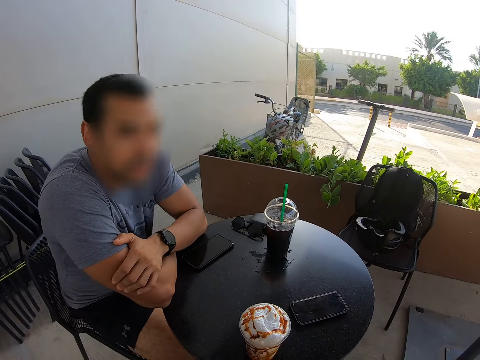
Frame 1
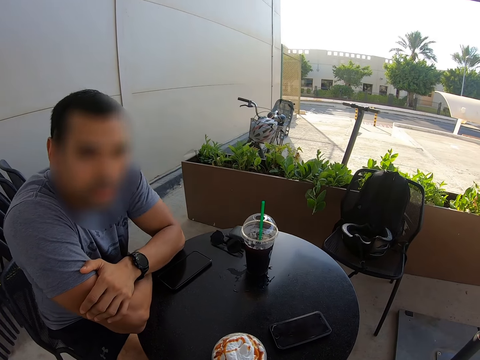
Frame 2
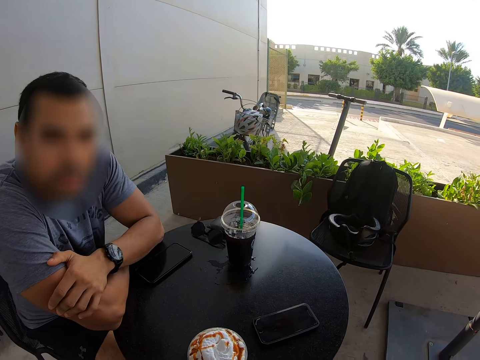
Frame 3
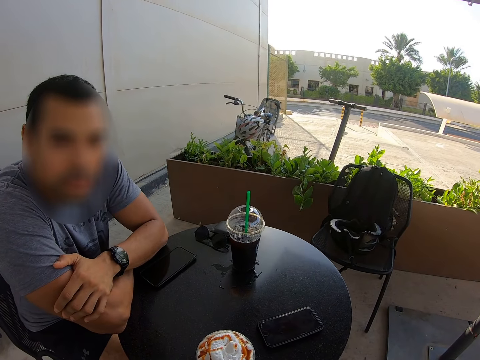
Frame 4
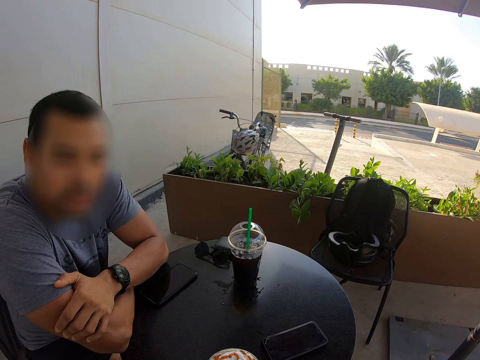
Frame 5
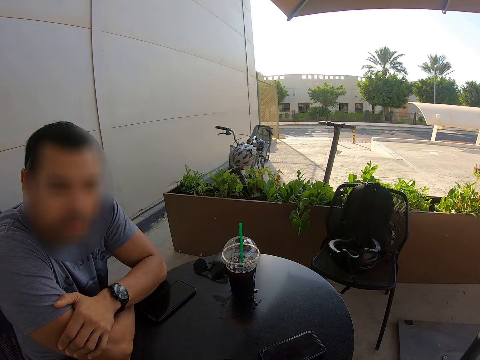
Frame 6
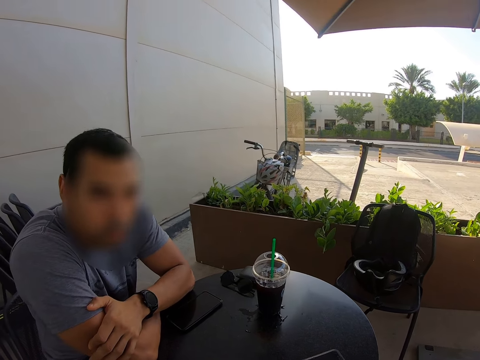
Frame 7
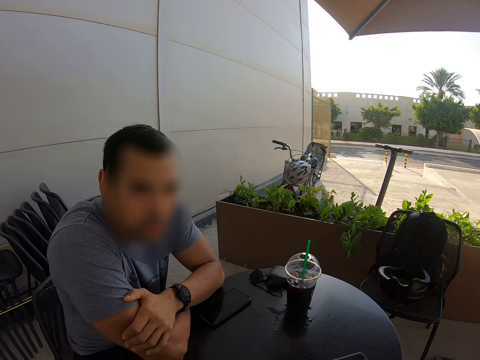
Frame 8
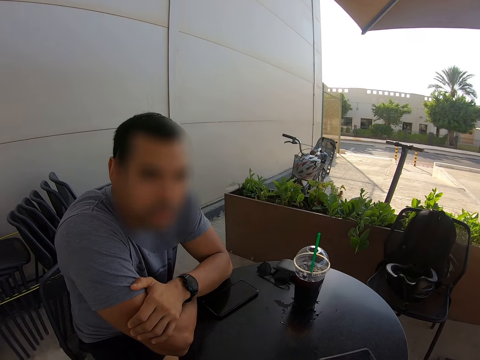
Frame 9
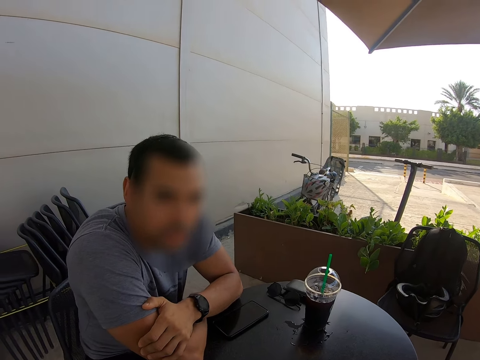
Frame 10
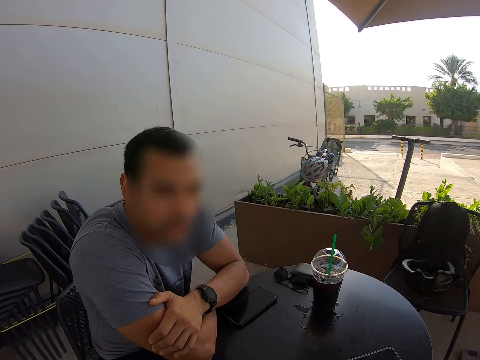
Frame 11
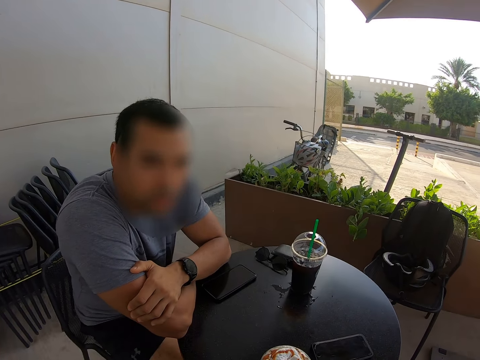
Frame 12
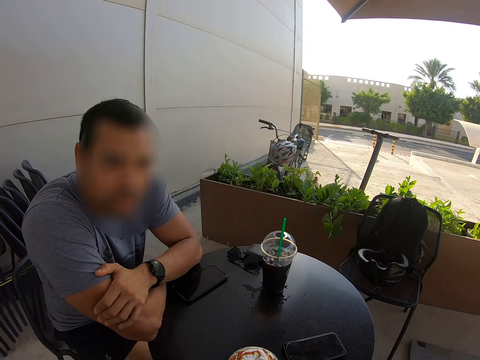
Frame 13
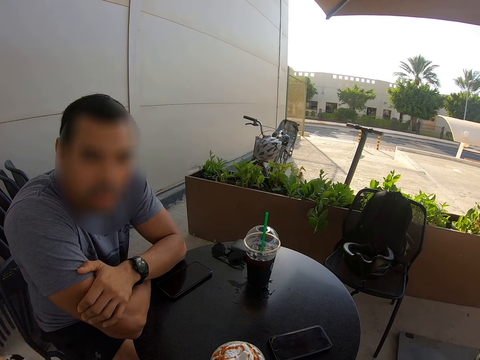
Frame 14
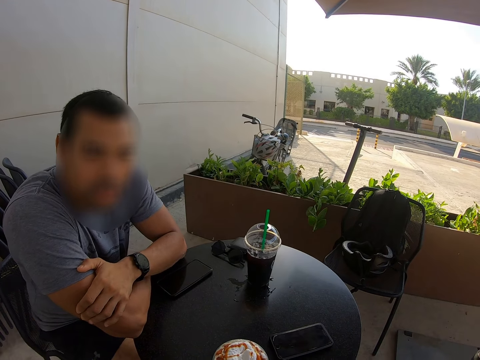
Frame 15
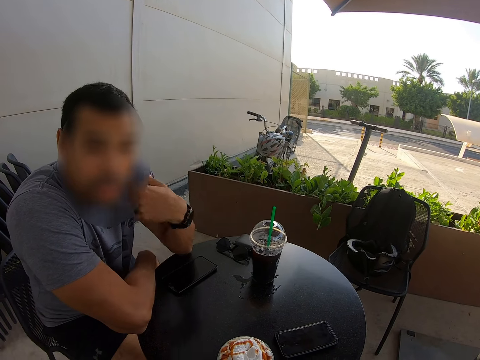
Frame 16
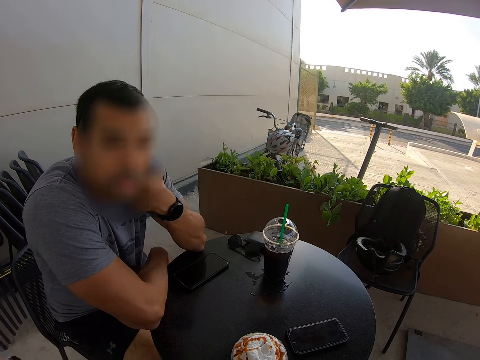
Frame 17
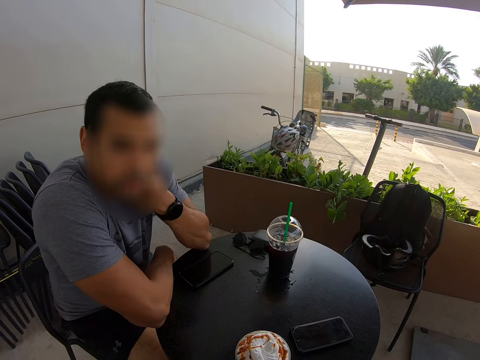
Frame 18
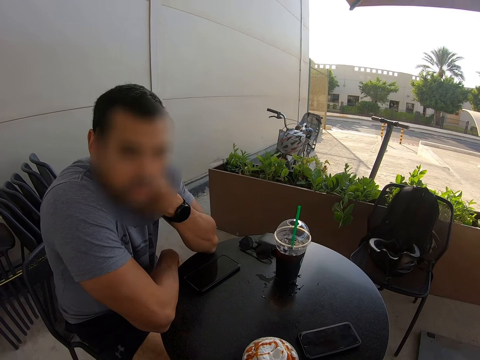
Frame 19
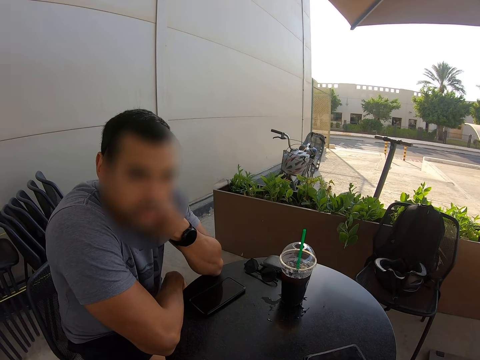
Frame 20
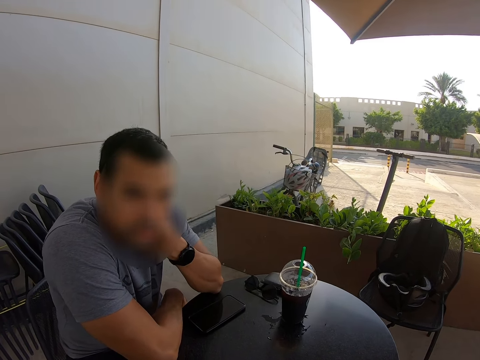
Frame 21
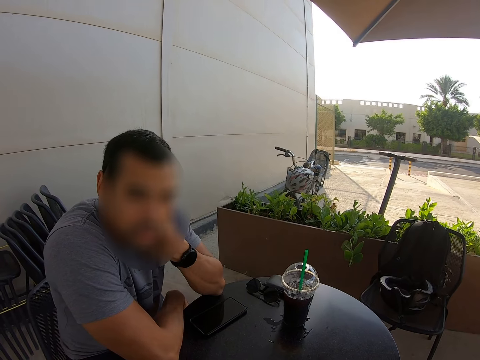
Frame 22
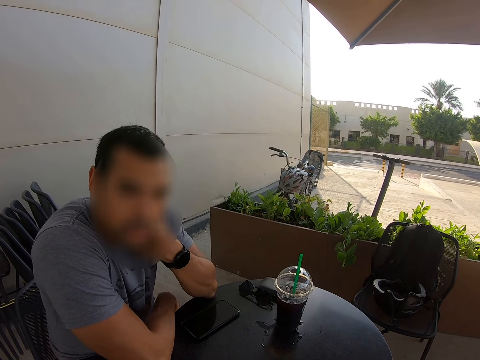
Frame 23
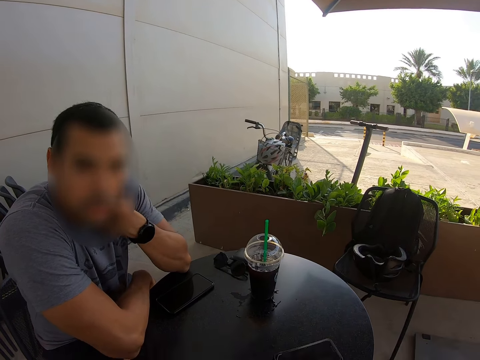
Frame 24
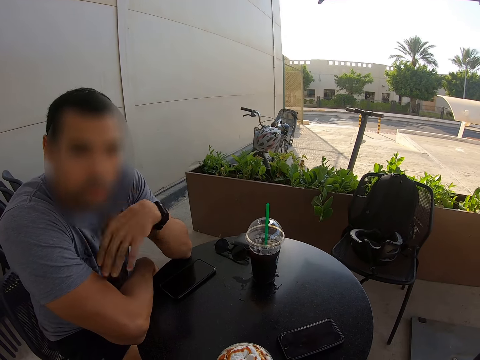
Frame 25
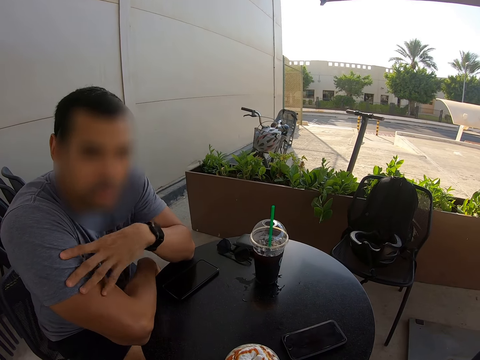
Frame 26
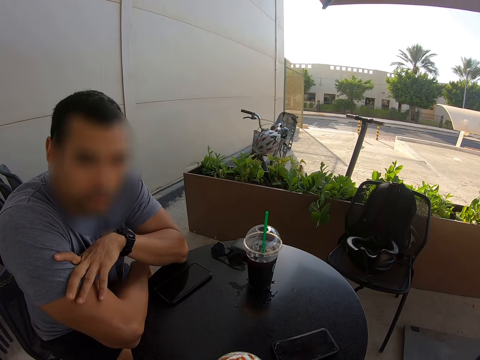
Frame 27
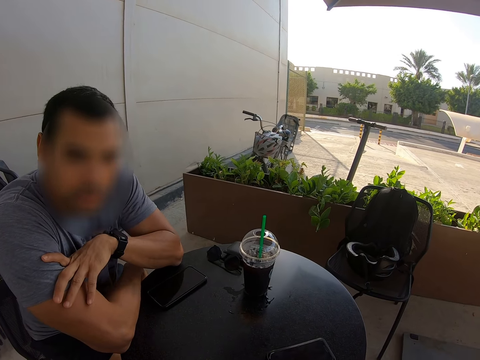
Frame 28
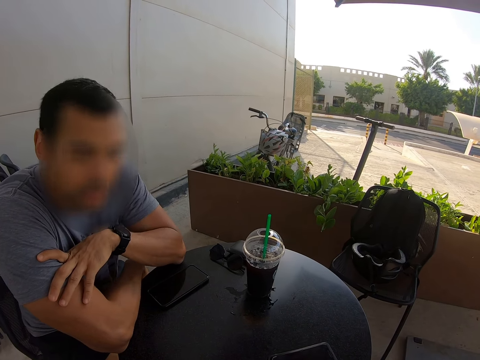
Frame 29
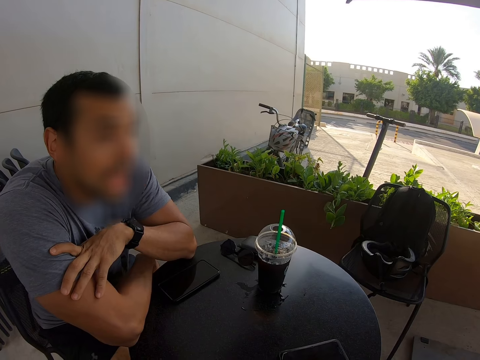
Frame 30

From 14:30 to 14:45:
A man talks to the camera wearer. The camera wearer lifts a hand. The man talks to the camera wearer. The man sits on the chair.

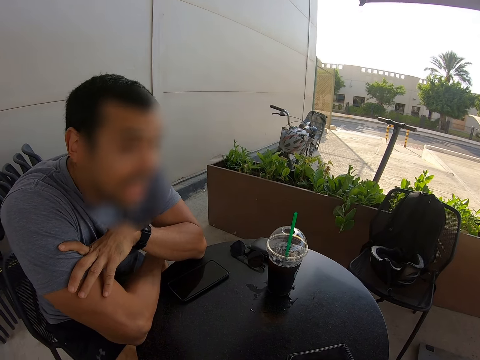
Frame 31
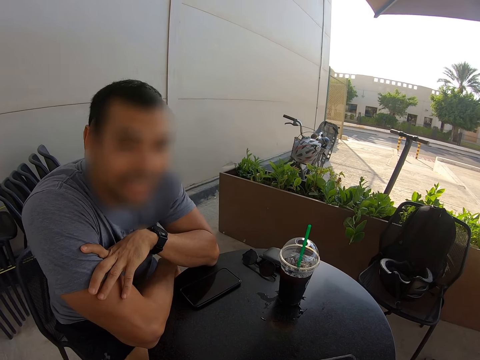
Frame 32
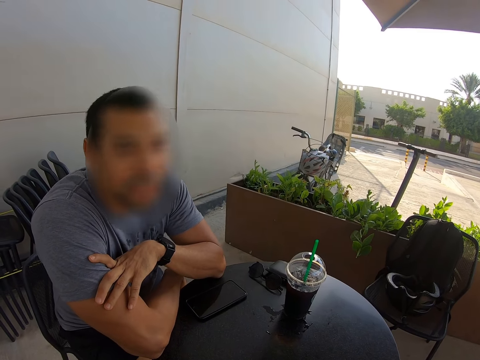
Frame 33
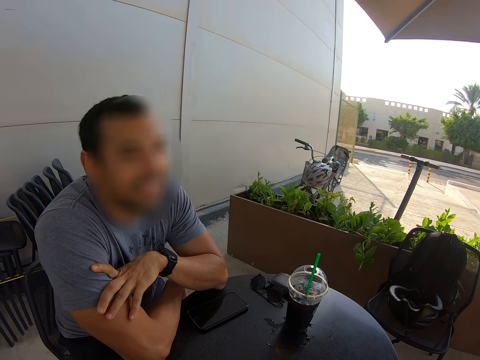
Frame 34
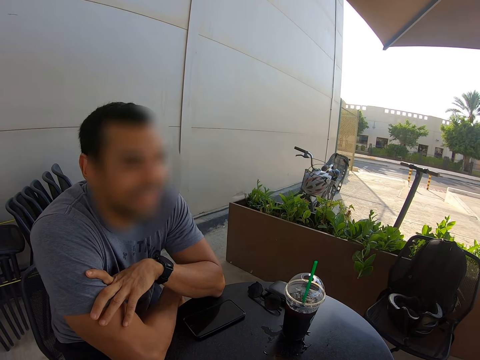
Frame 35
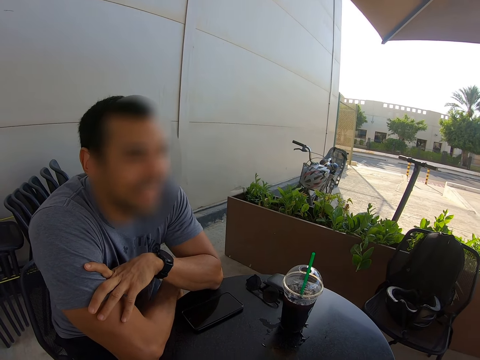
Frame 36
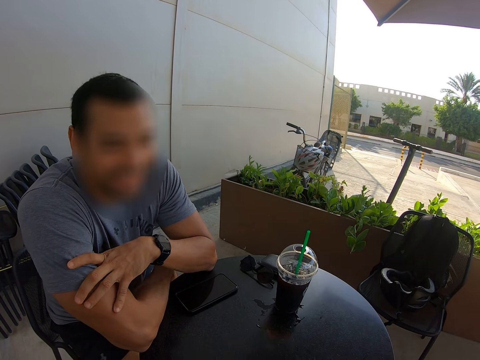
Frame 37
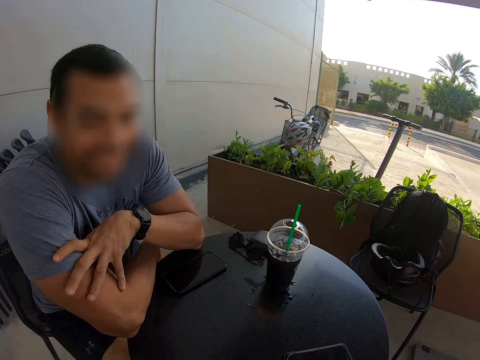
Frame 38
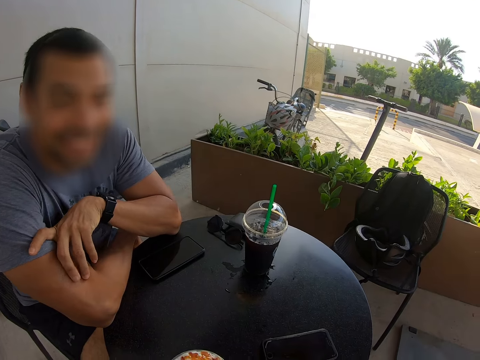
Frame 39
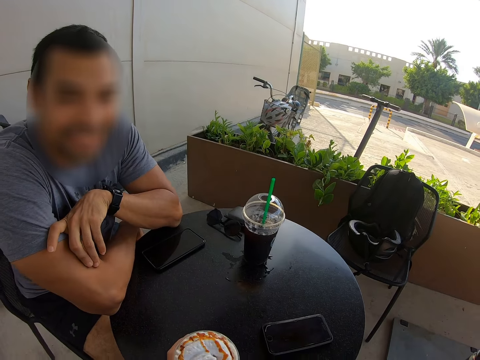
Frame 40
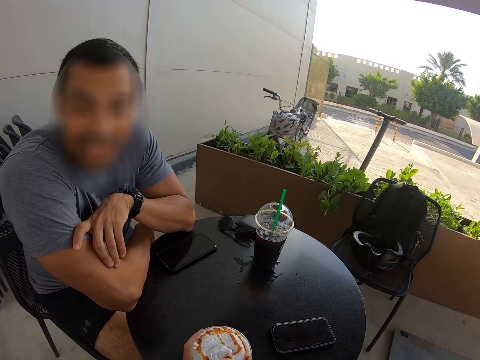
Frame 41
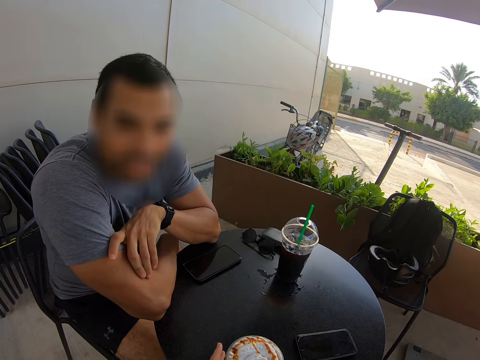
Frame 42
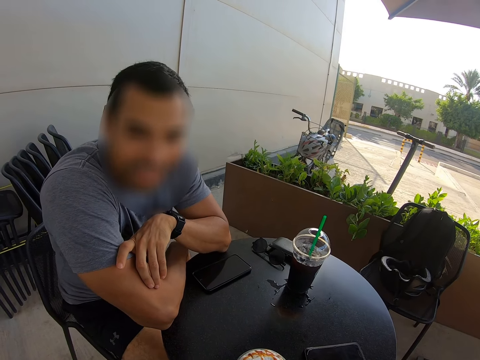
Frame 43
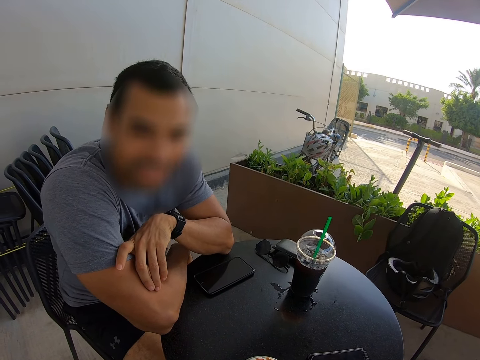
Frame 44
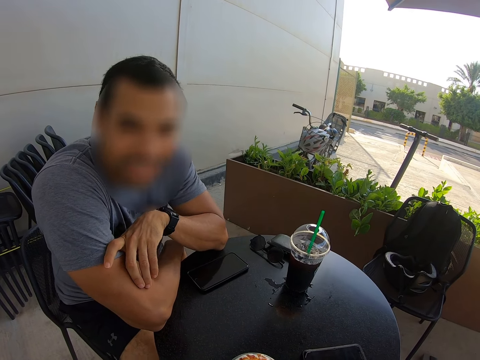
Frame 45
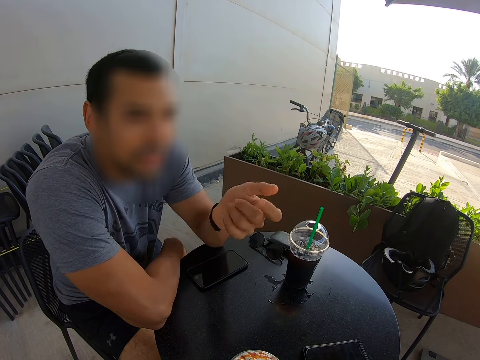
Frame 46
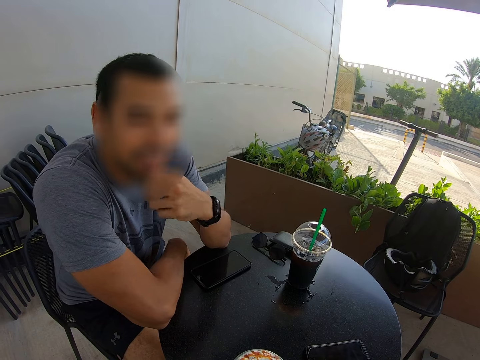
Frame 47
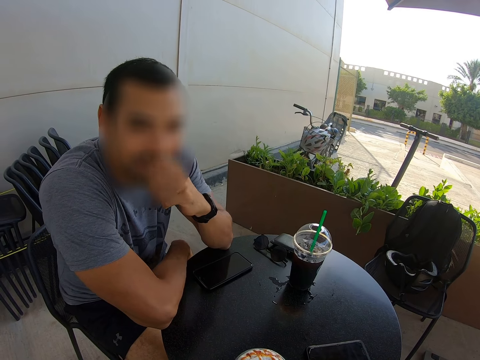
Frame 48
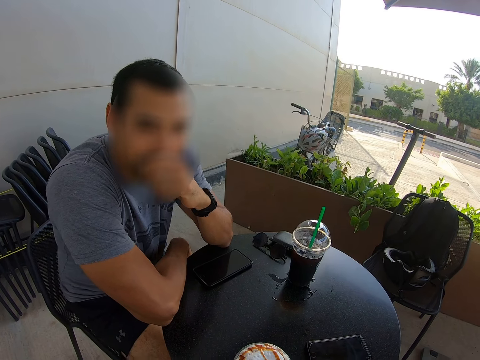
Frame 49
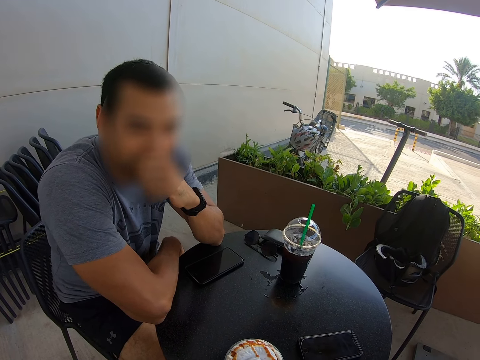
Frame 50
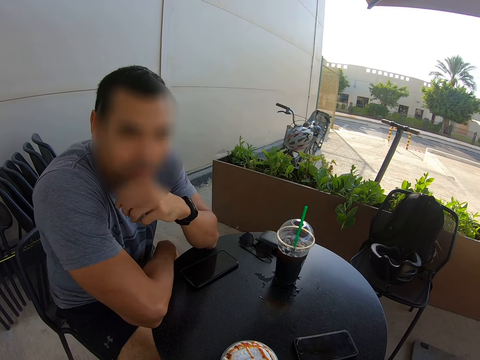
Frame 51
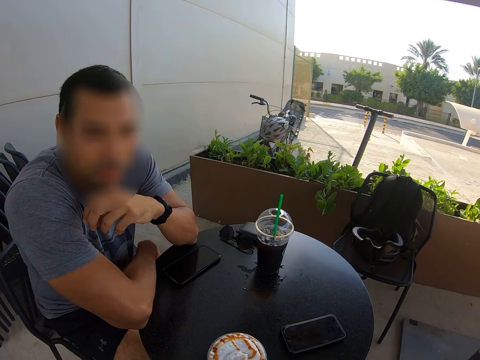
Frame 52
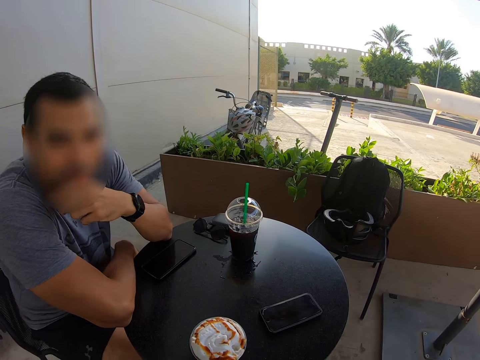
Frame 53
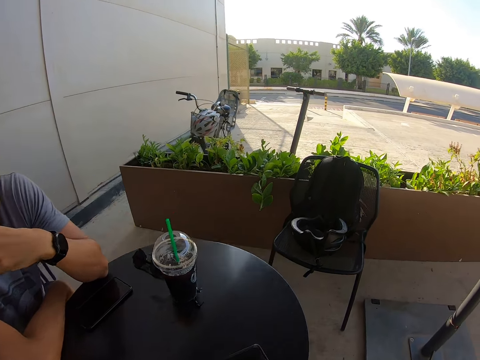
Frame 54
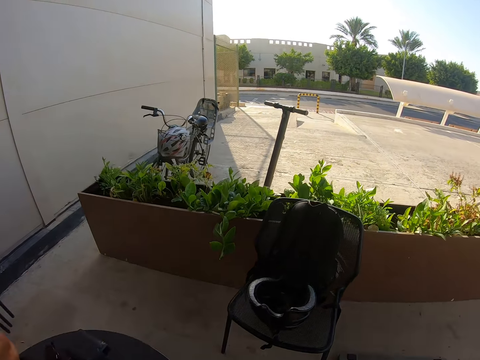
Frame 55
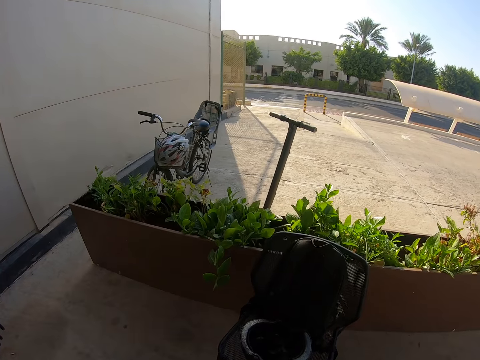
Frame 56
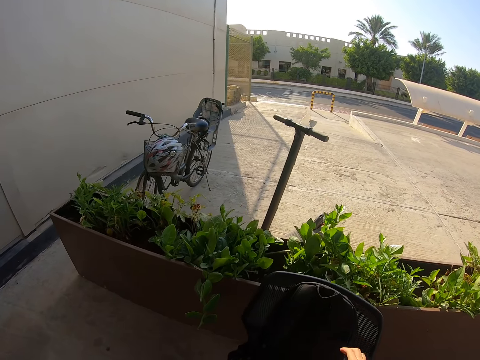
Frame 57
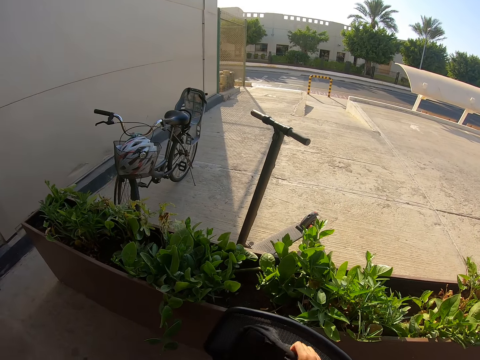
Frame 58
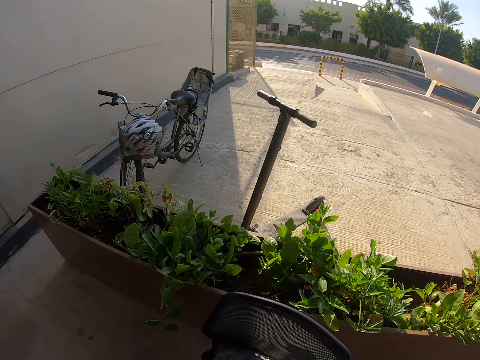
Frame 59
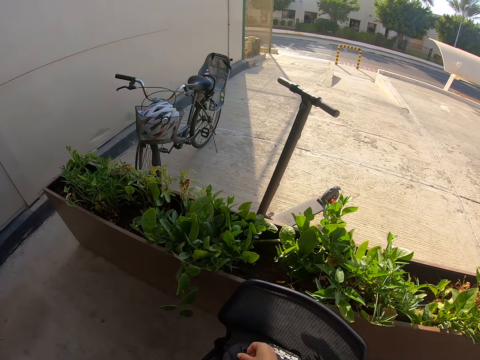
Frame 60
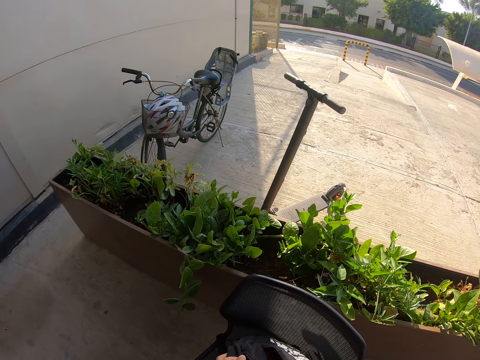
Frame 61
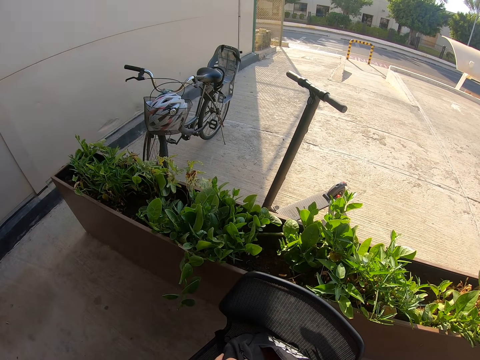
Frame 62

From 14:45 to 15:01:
A man lifts a hand and talks to the camera wearer. The camera wearer picks up a bag.
